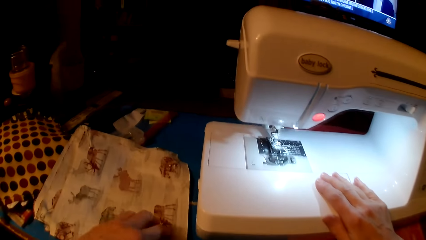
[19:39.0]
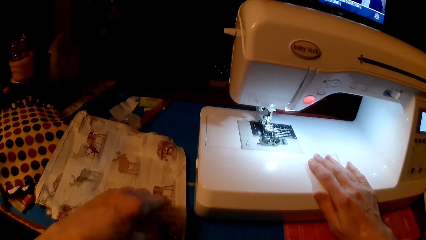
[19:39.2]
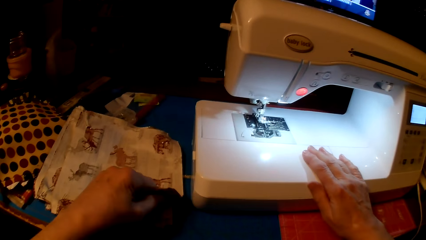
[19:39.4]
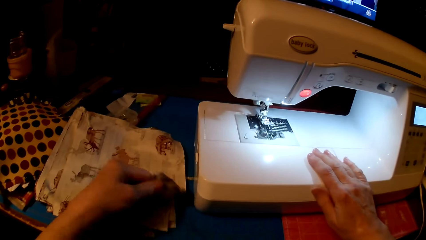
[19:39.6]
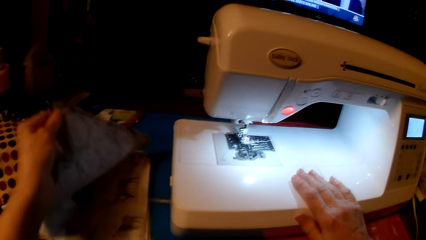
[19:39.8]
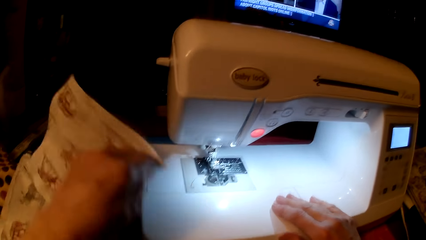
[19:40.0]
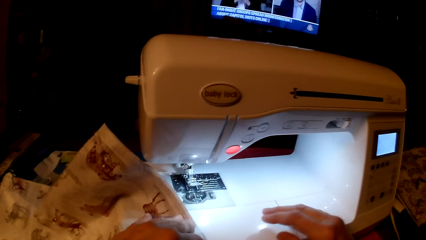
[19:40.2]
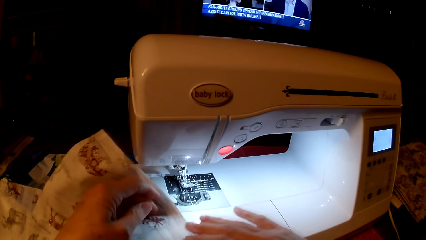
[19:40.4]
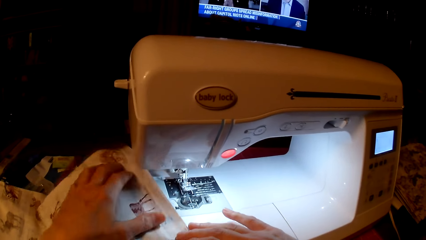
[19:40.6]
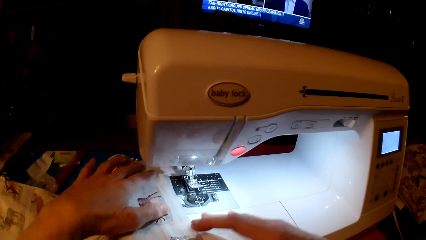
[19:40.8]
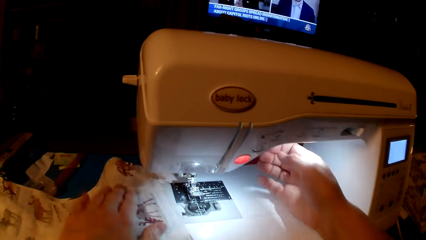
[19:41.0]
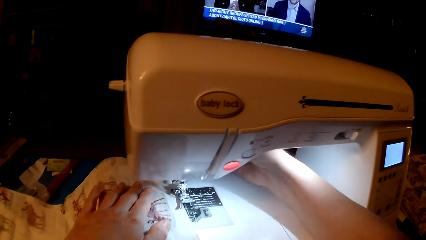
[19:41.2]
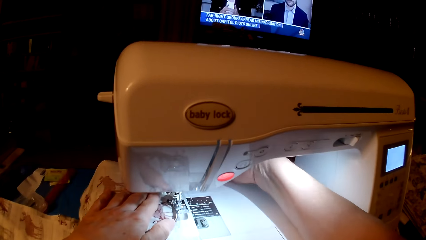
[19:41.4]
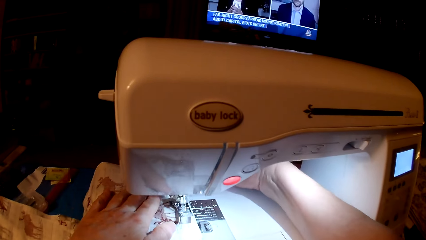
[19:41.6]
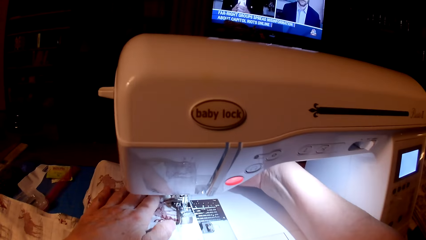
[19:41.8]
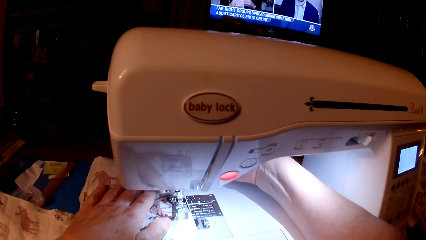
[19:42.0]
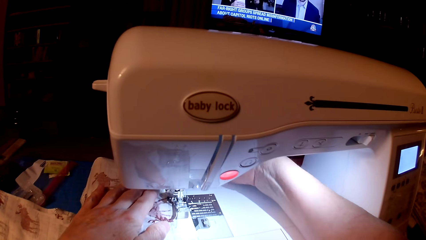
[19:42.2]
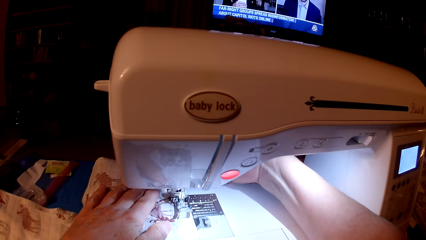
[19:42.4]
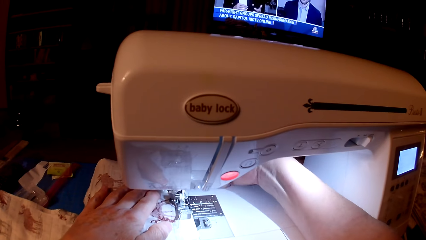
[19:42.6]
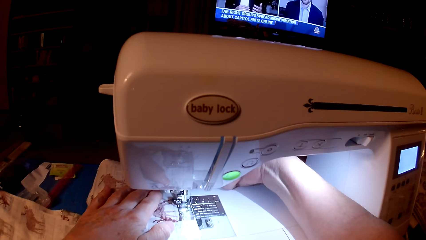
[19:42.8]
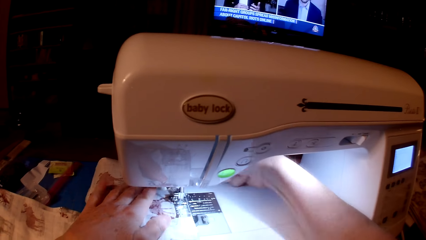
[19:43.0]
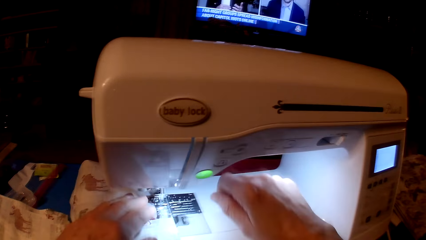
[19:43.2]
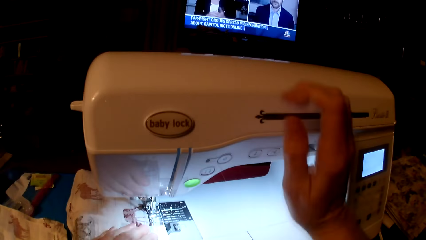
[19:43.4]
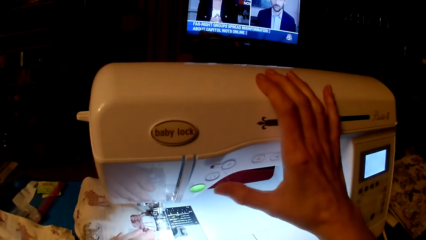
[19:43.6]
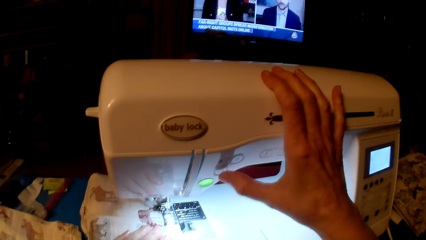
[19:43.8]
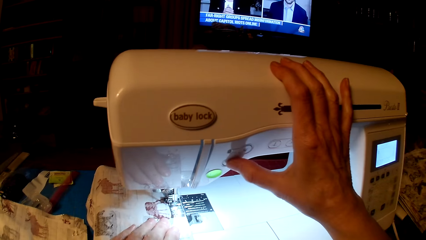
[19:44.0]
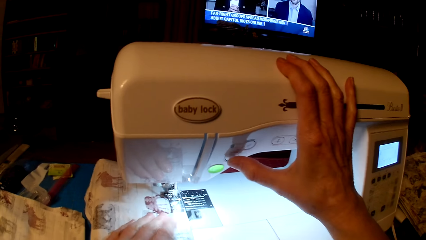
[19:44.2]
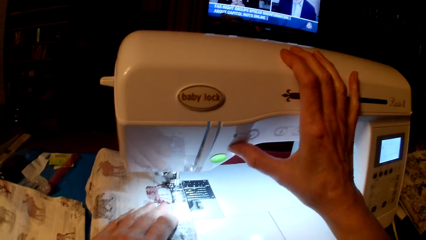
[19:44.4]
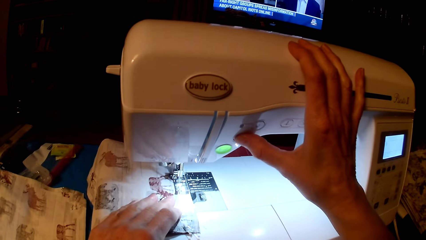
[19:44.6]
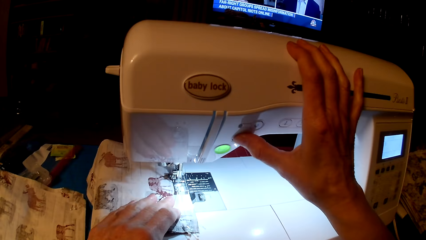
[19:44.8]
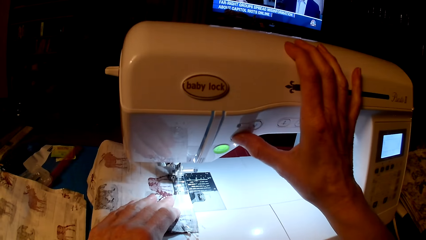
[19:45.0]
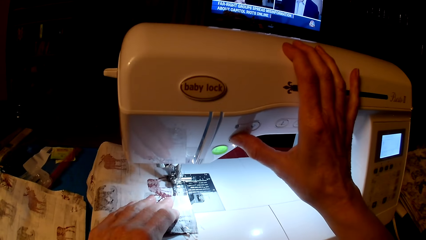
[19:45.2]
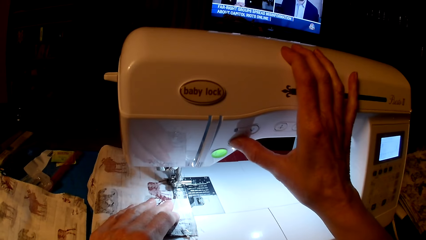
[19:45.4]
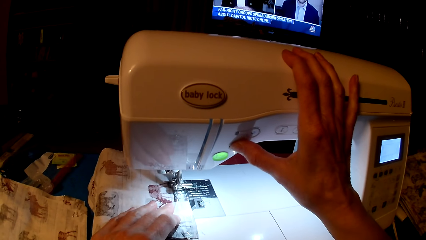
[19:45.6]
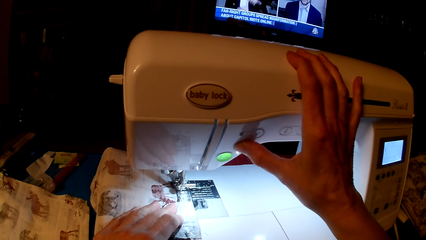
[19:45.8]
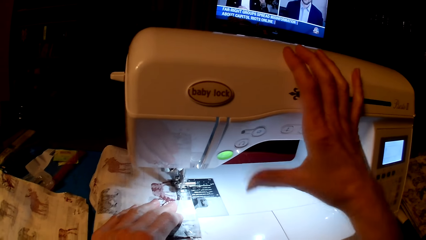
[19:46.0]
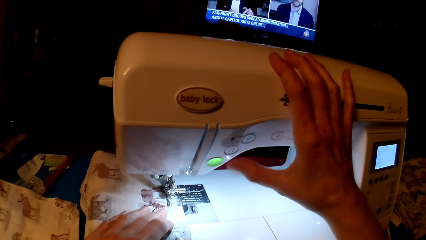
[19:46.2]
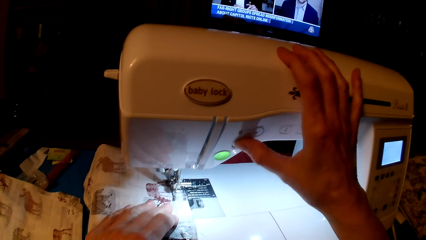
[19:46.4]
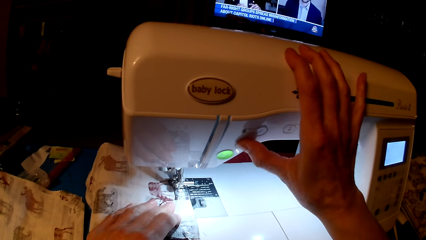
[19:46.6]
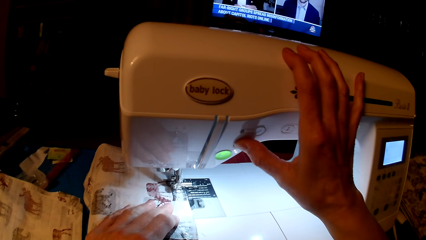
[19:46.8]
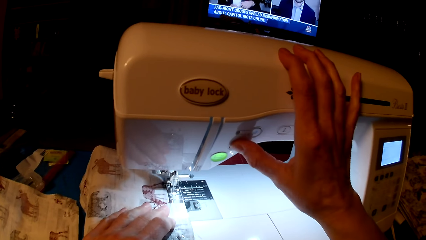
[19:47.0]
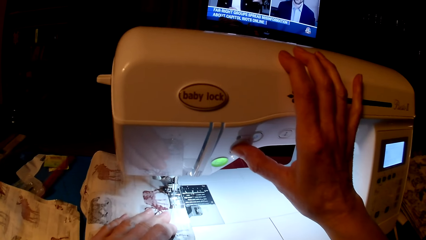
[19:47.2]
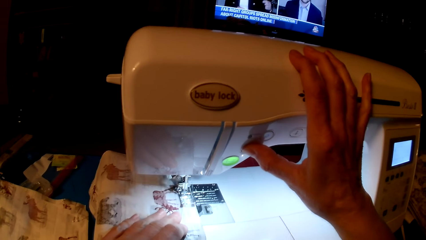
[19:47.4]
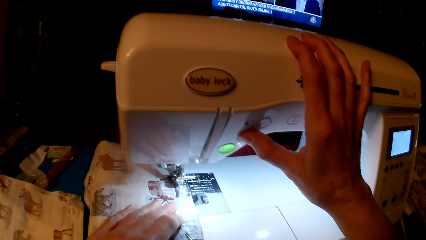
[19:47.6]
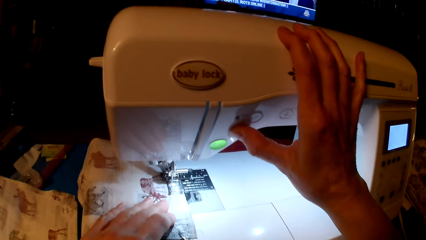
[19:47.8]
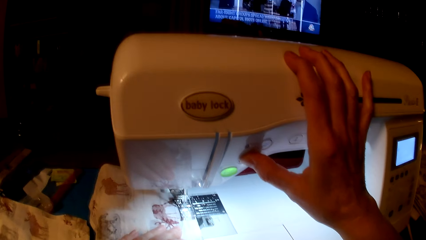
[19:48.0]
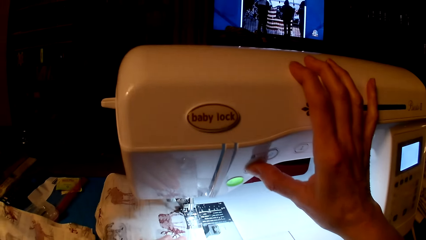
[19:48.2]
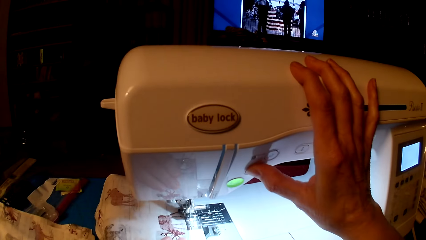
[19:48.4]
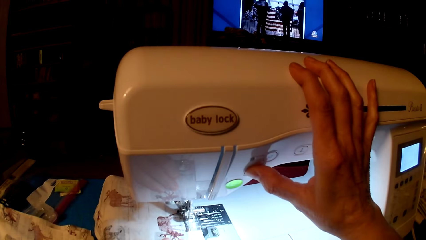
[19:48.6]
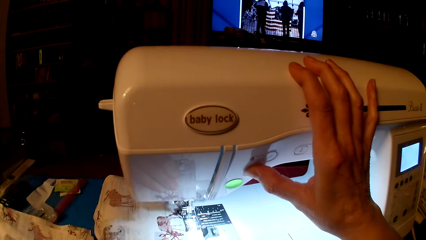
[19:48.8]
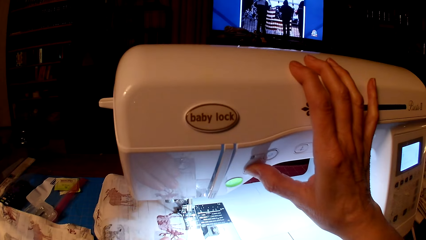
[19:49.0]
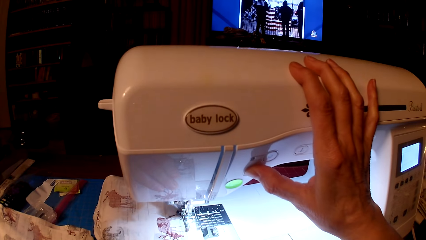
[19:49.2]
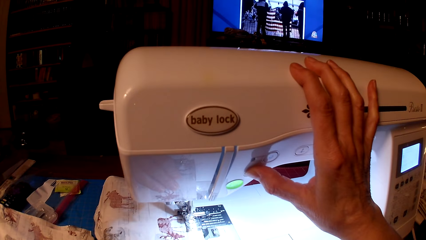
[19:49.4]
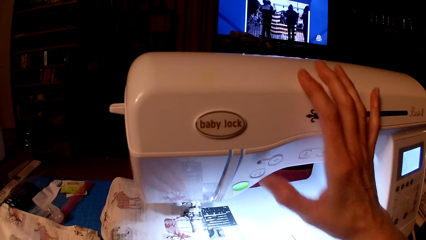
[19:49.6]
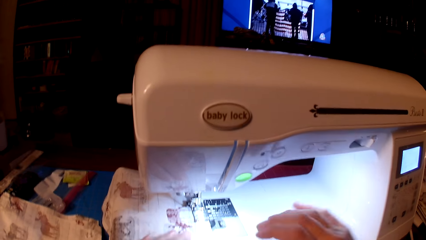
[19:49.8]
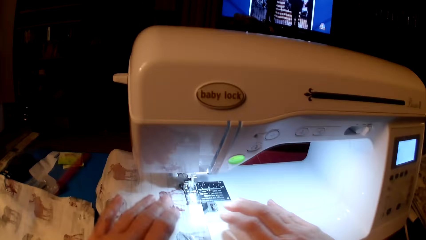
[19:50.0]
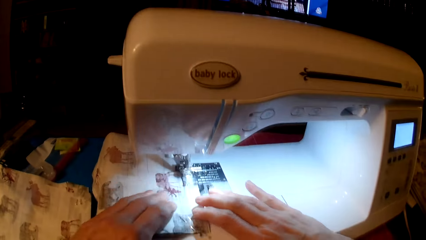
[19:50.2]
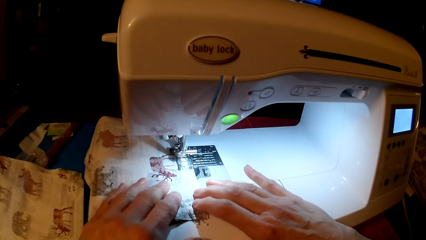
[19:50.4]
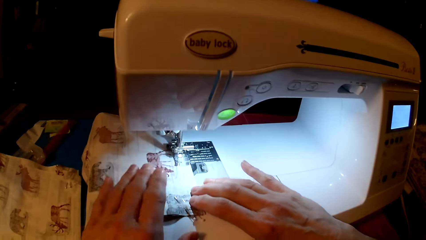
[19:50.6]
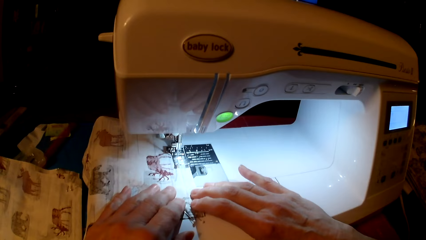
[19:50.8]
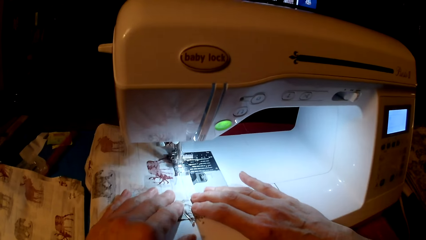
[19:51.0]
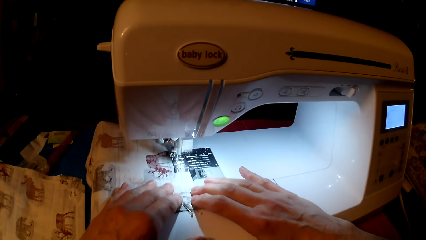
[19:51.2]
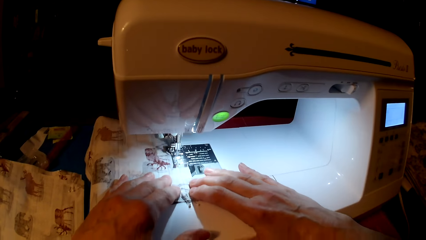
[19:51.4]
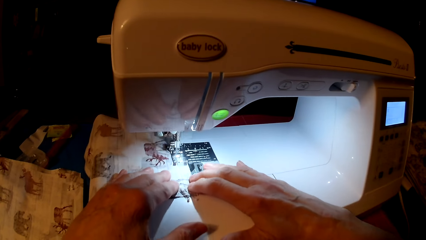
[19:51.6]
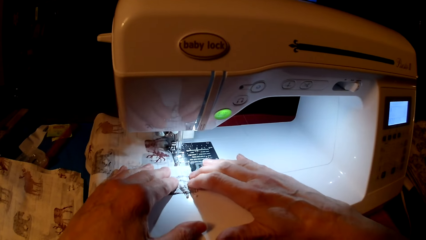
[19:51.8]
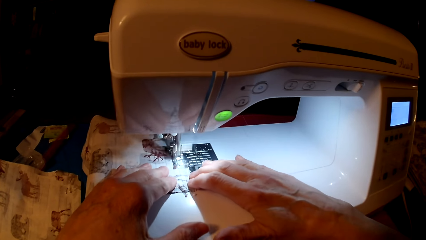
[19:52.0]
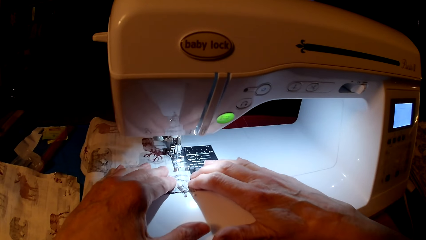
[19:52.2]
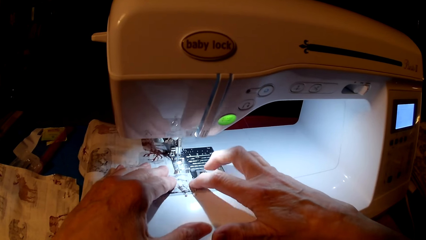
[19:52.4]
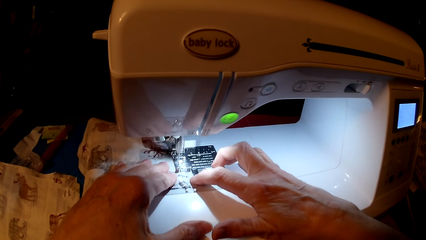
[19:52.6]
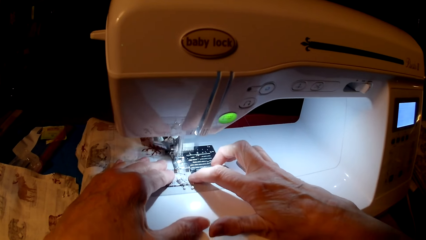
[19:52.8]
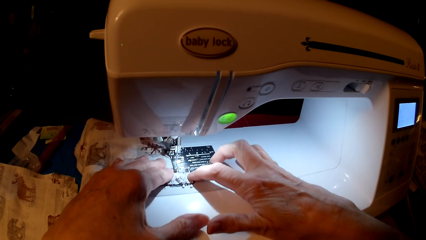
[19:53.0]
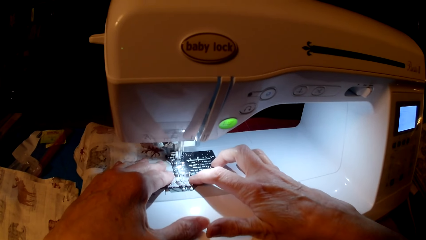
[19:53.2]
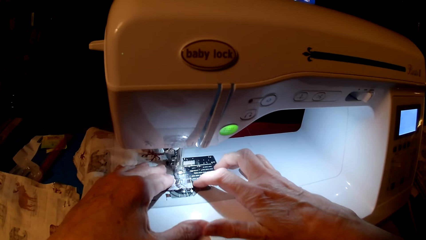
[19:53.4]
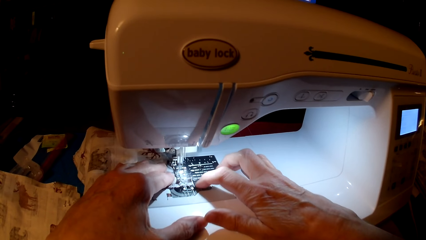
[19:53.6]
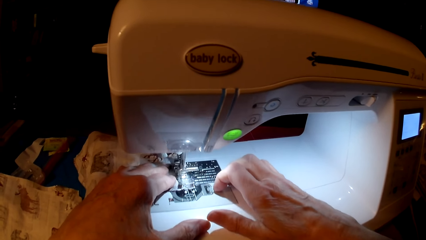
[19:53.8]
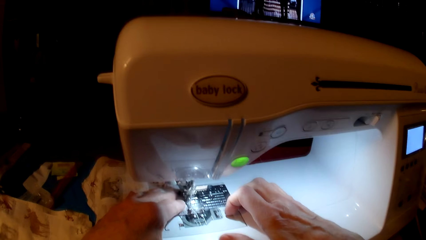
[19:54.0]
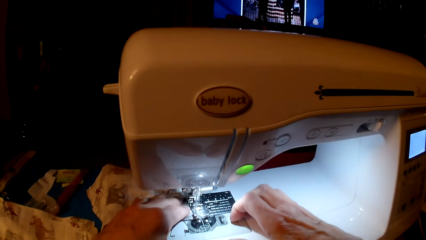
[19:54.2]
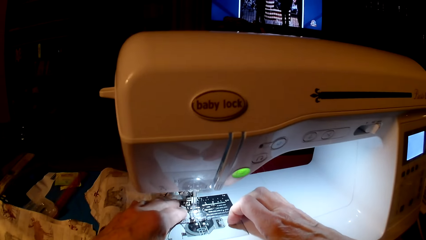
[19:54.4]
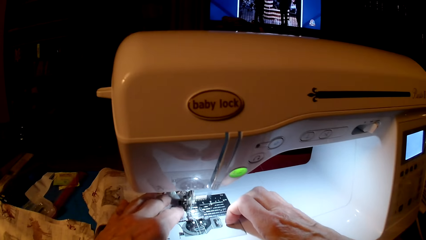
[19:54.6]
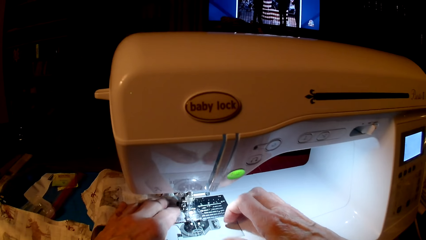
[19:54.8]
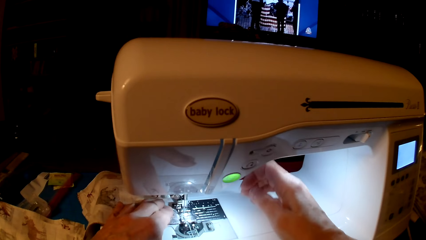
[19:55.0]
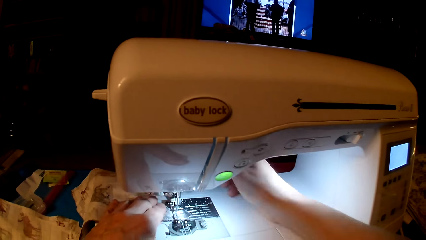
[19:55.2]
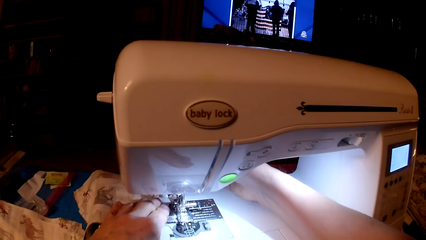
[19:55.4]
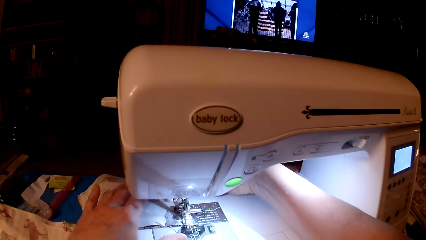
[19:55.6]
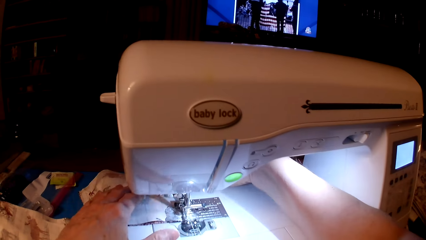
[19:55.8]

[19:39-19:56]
The camera wearer picks up a piece of cloth or pillow cushion. They put the piece of cloth on the sewing machine. They sew the piece of cloth. They press the speed button. They sew the cushion.
